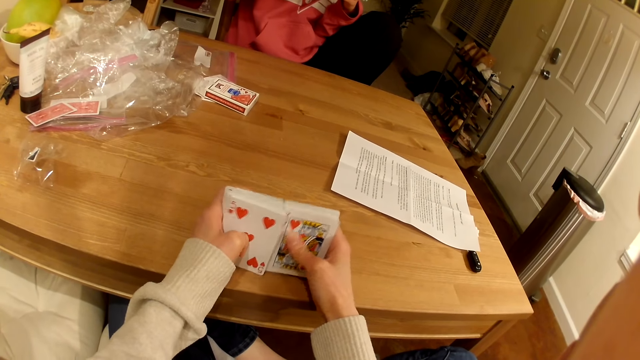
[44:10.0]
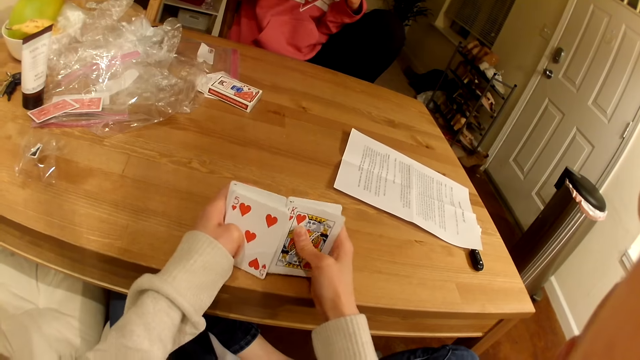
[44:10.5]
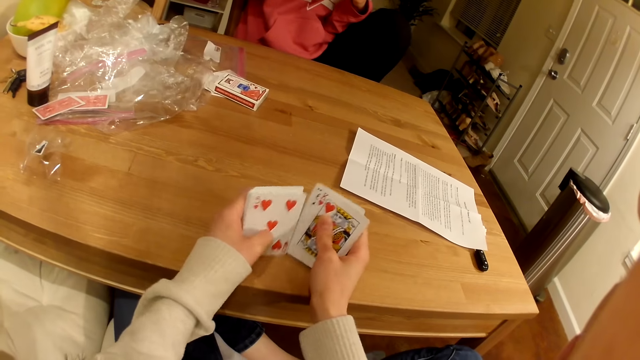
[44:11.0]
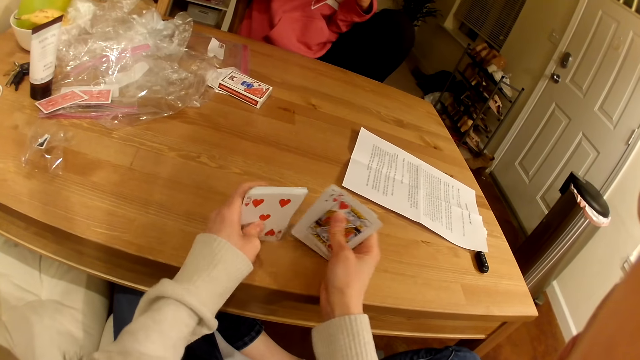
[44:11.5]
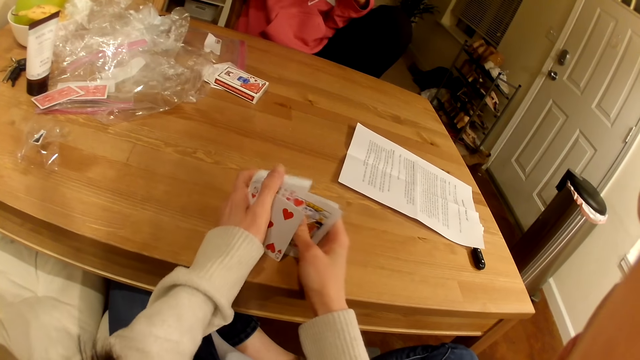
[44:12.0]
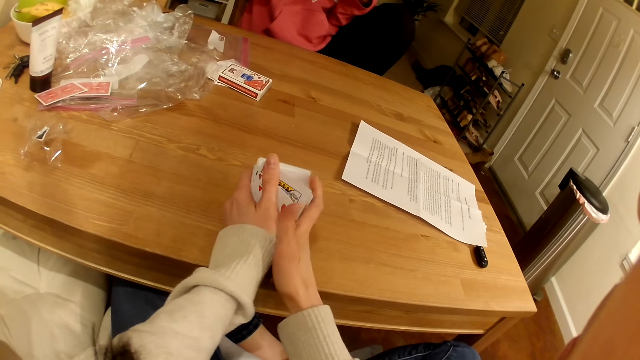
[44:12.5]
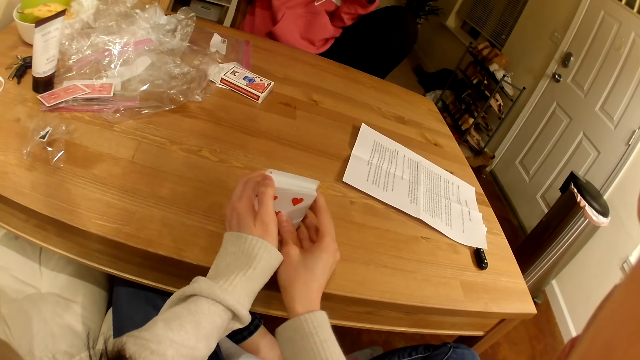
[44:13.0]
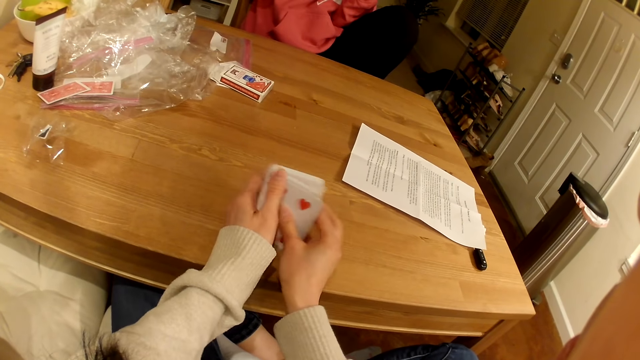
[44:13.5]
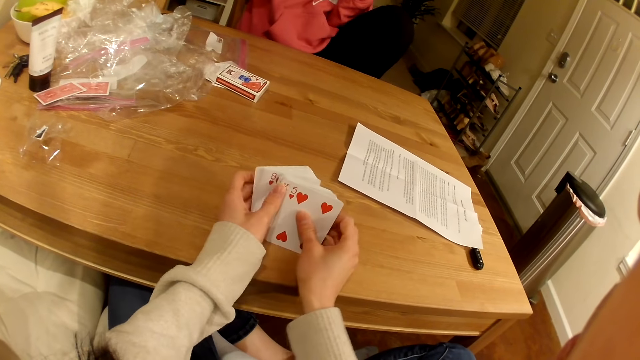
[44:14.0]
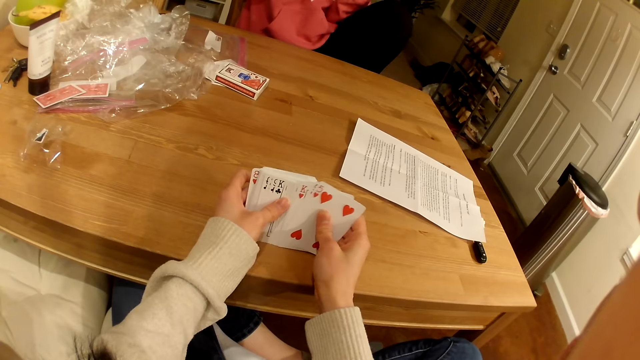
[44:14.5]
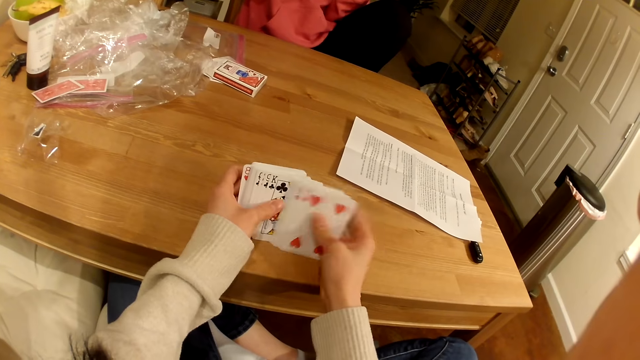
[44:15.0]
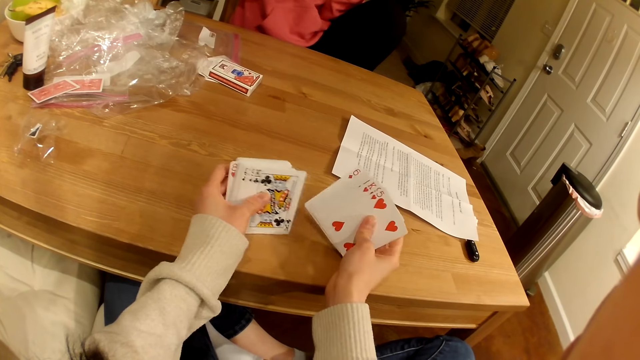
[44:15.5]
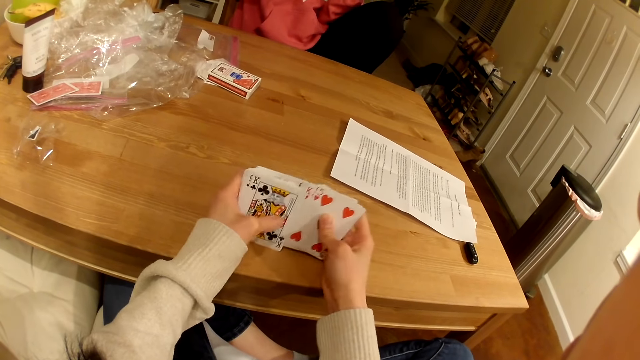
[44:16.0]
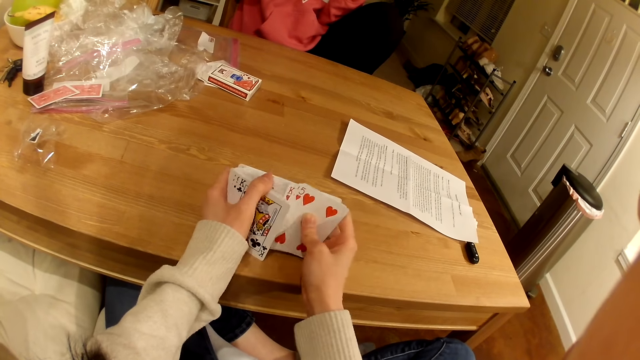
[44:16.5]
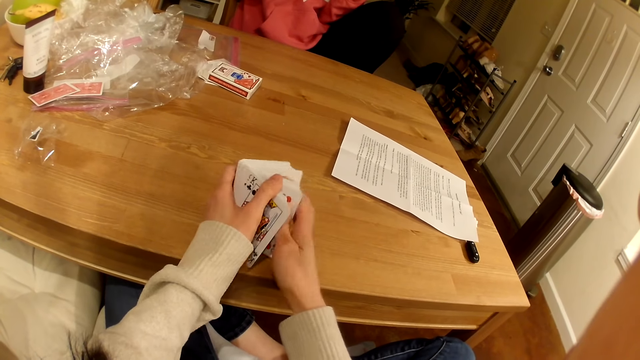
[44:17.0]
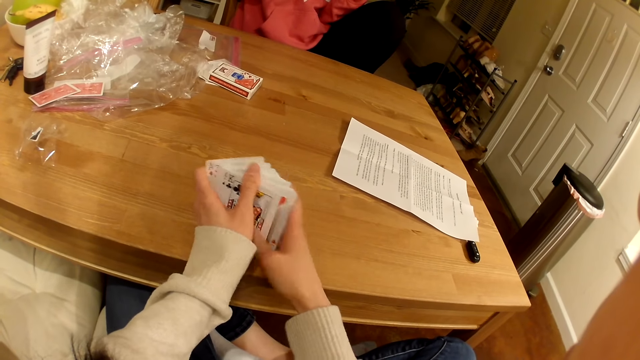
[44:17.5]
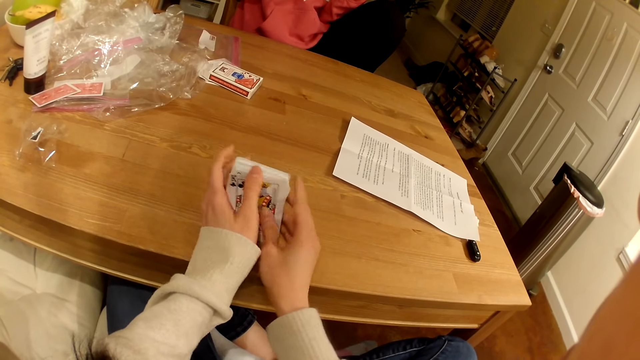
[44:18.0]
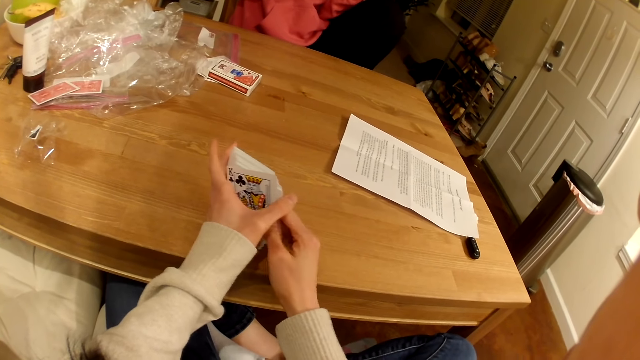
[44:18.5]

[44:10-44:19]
The camera wearer shuffles the cards.

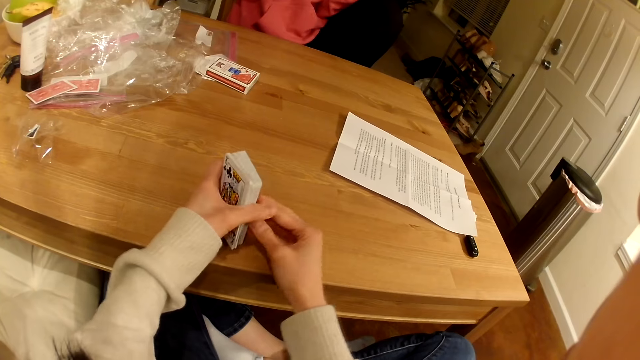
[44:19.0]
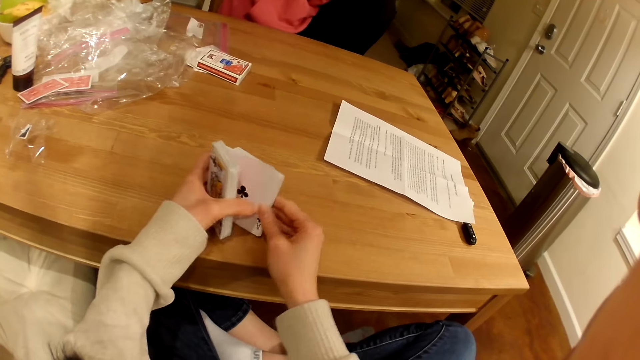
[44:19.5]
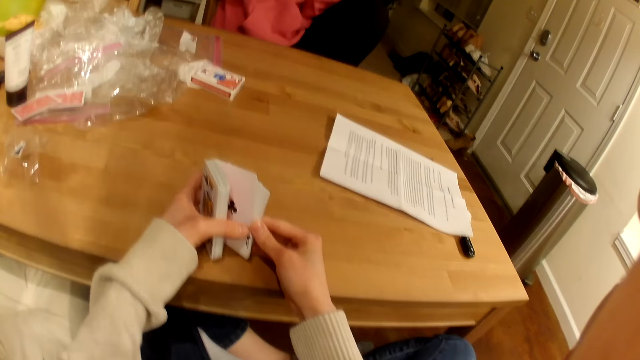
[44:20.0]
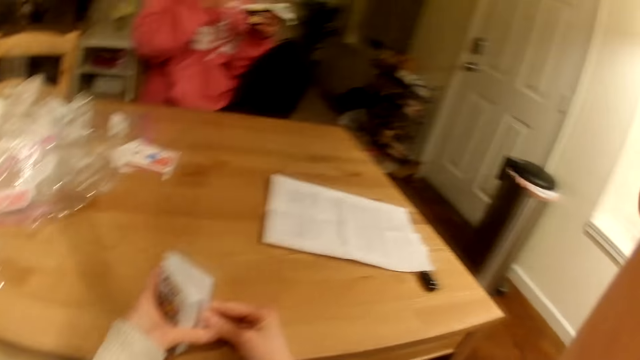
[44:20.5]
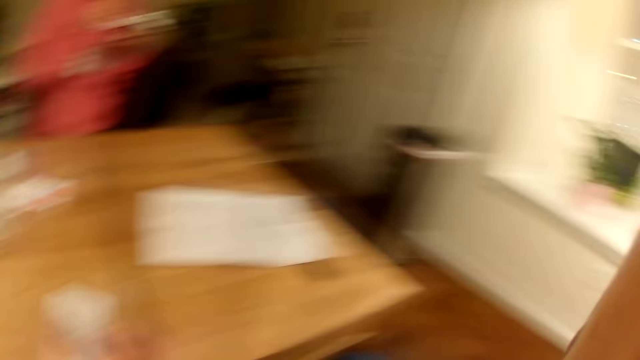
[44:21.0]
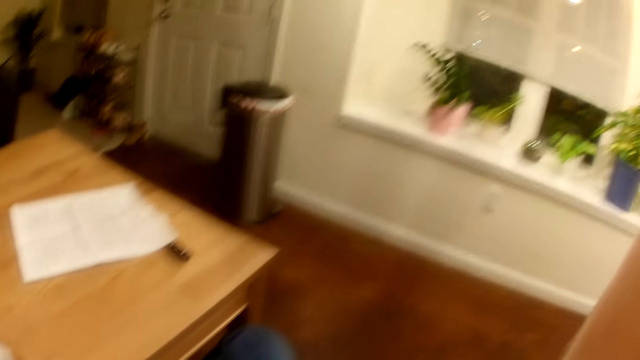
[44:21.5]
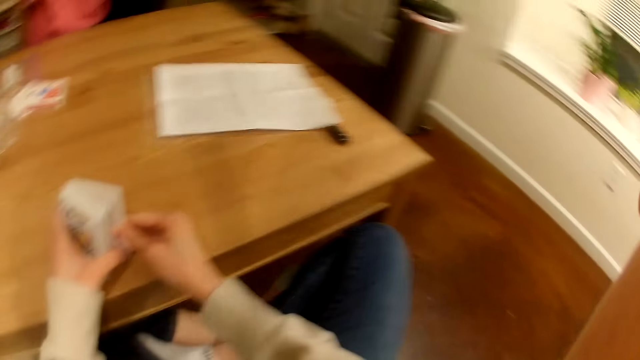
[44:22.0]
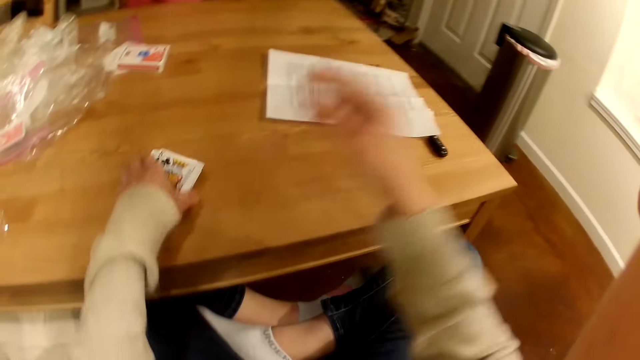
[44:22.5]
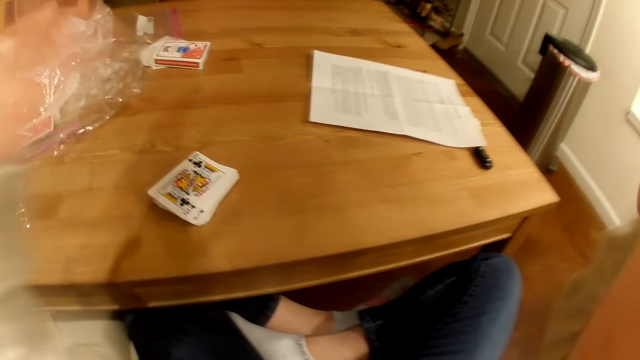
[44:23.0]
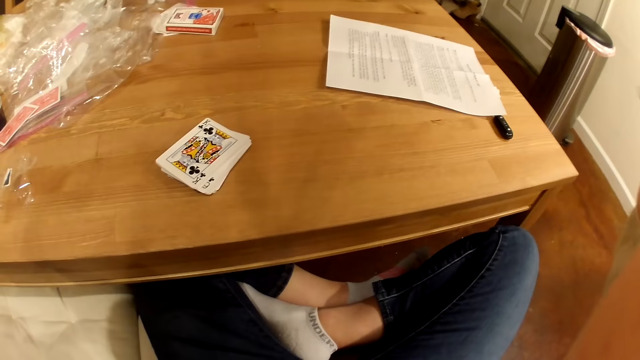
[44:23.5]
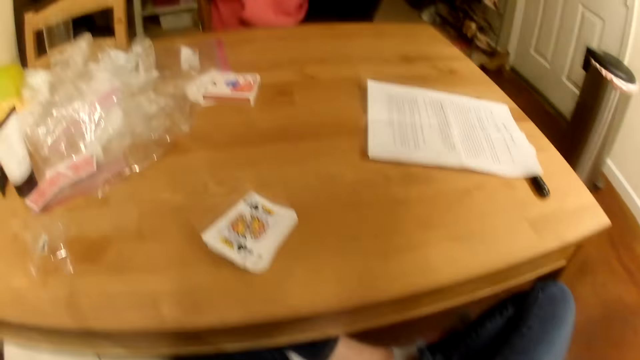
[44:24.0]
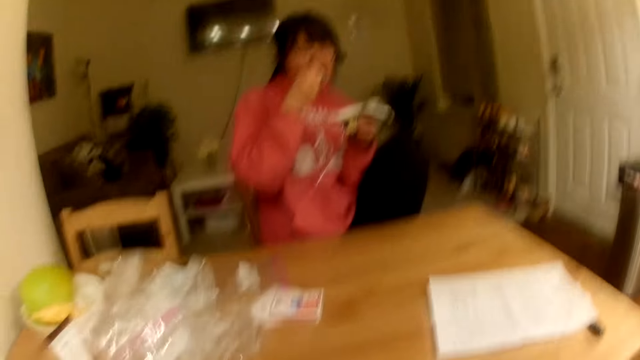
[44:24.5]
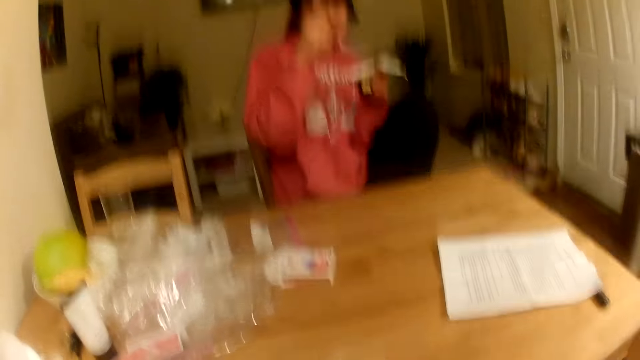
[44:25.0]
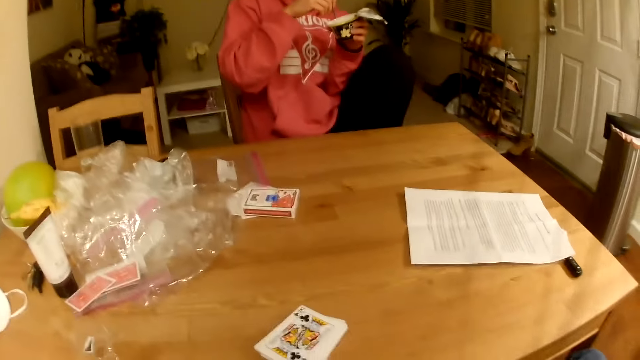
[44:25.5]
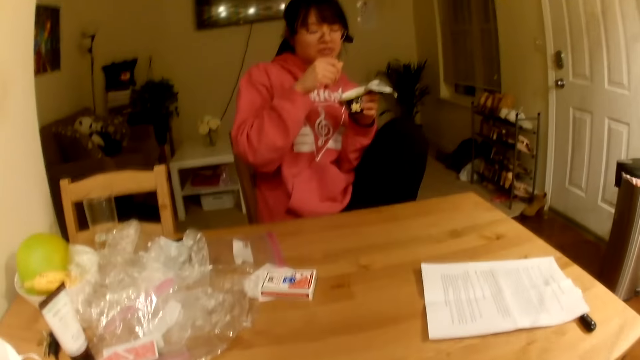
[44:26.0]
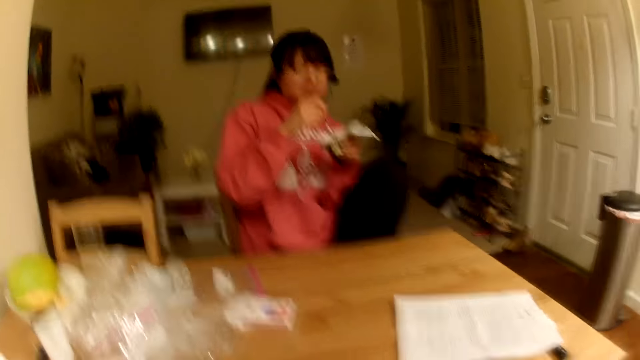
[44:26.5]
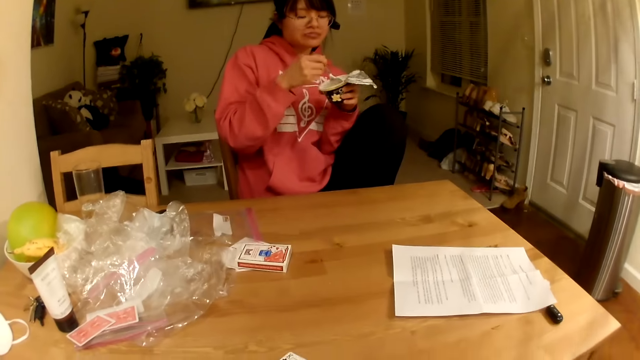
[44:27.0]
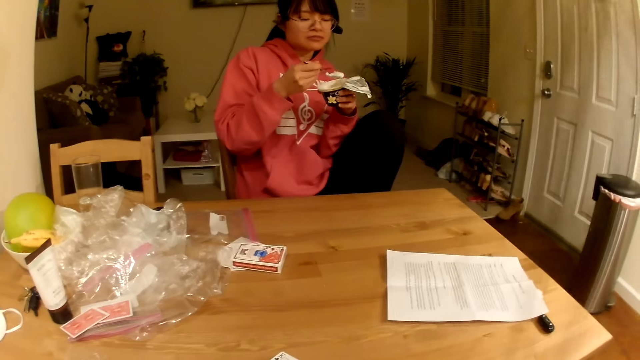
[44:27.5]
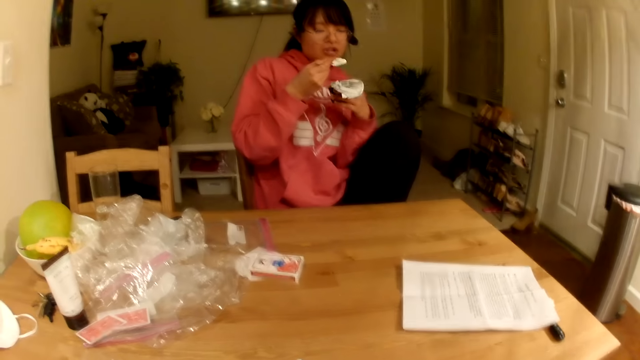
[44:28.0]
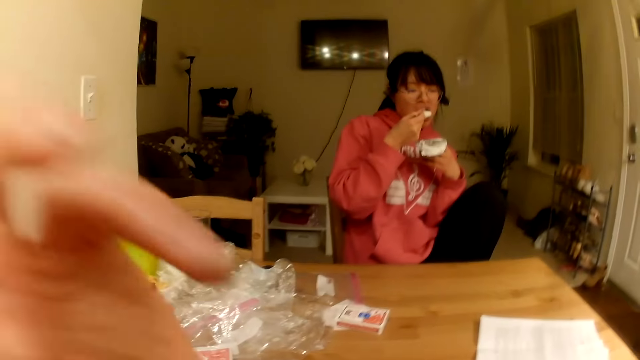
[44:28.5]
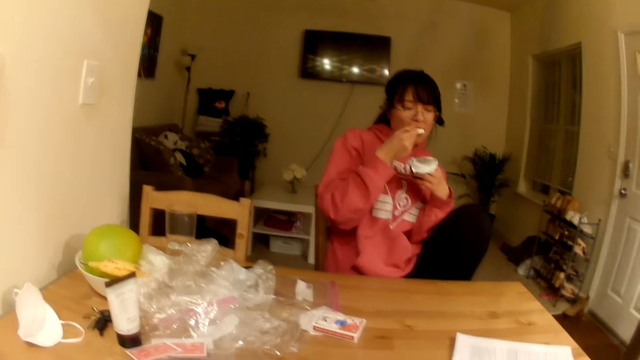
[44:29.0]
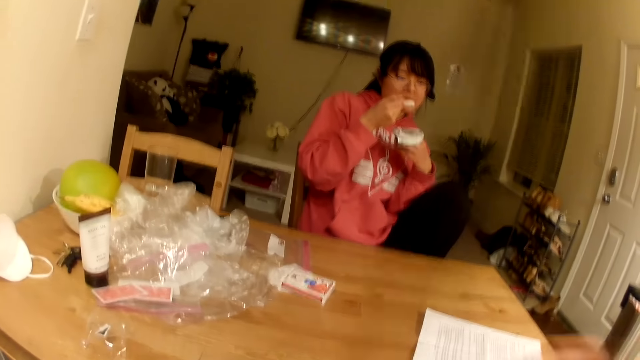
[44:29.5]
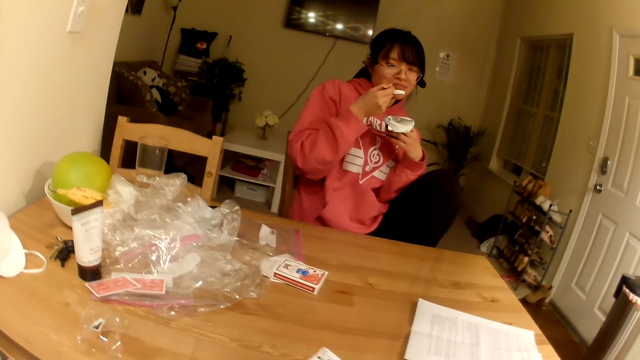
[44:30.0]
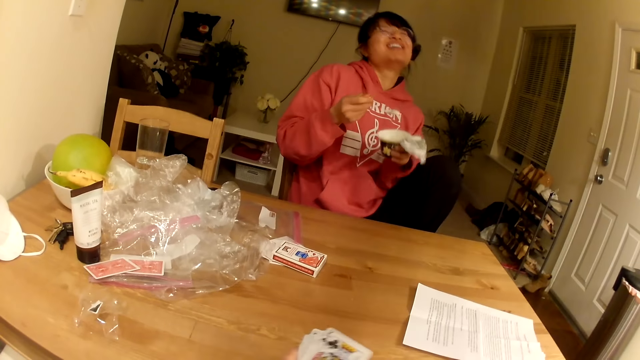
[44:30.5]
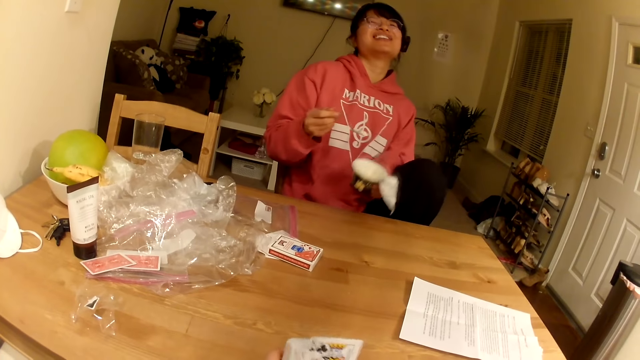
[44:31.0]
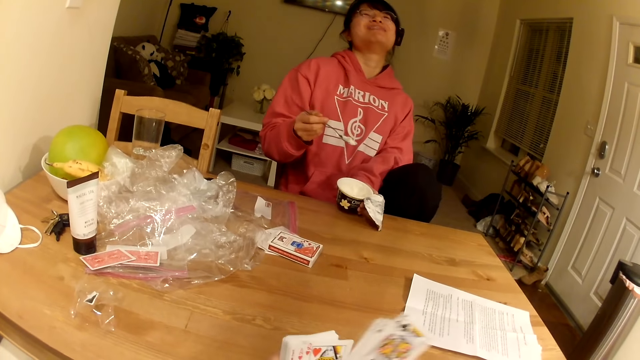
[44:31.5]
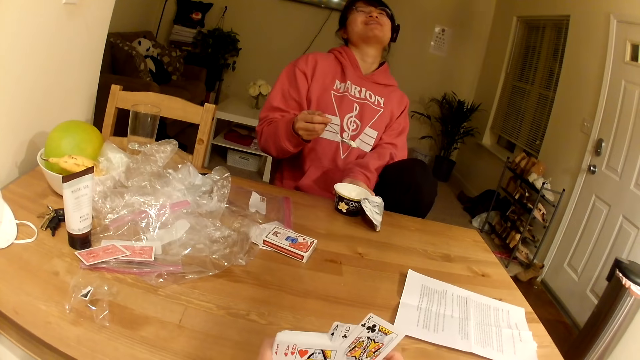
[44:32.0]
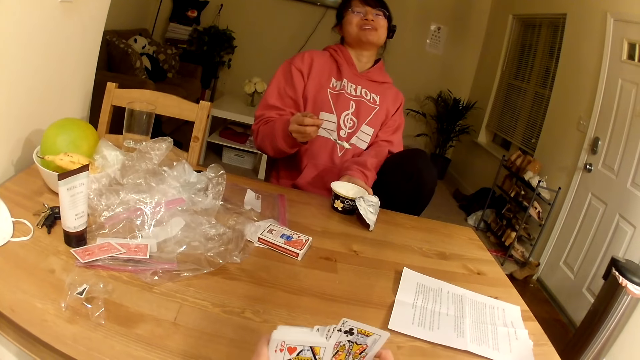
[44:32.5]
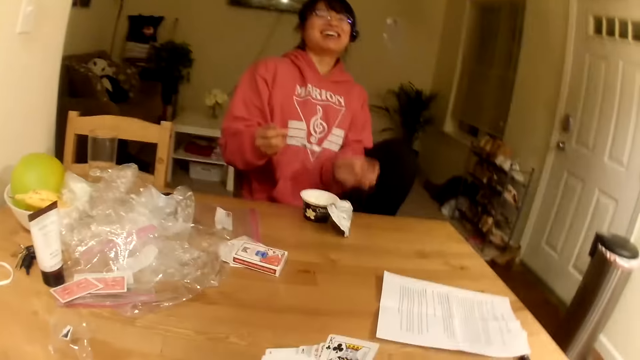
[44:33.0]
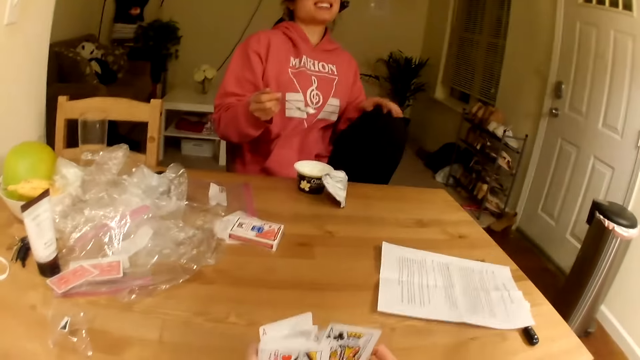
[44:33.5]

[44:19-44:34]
The camera wearer looks to the right. They adjust the camera. A lady eats. The camera wearer looks at the lady. They shuffle playing cards. The lady puts the yoghurt can on the table. The camera wearer puts the yoghurt on the table.
